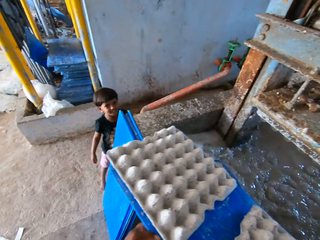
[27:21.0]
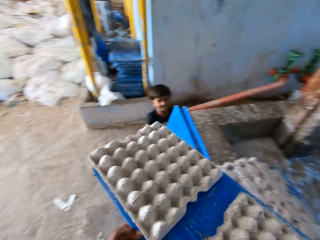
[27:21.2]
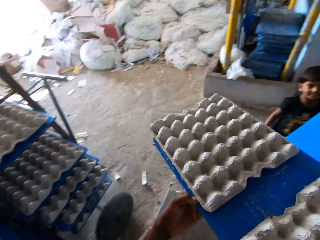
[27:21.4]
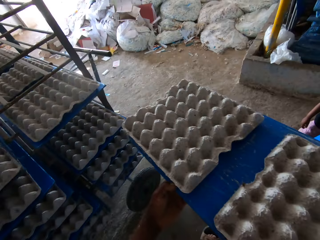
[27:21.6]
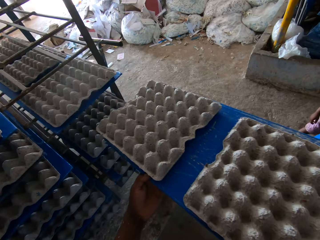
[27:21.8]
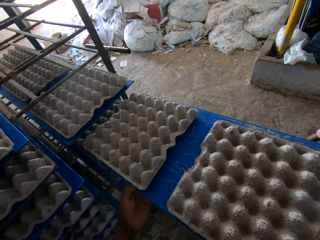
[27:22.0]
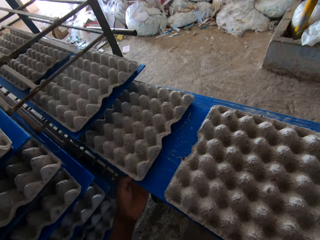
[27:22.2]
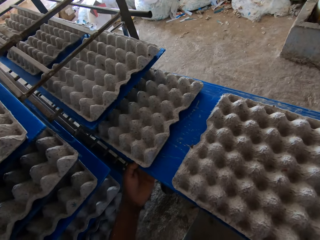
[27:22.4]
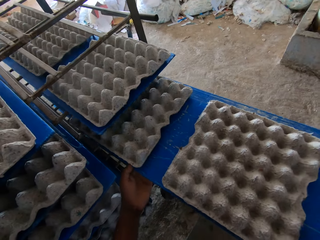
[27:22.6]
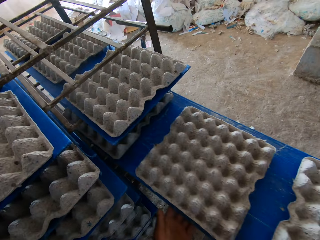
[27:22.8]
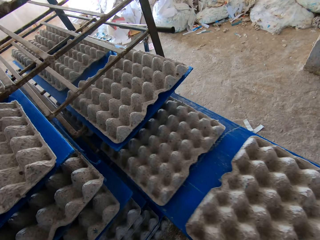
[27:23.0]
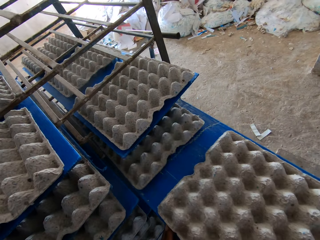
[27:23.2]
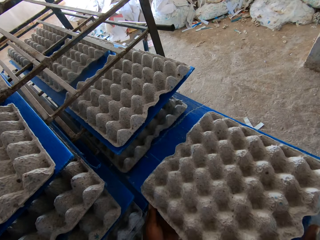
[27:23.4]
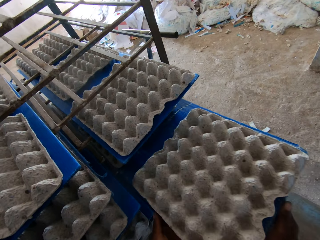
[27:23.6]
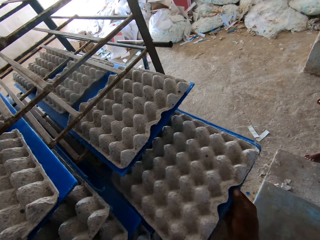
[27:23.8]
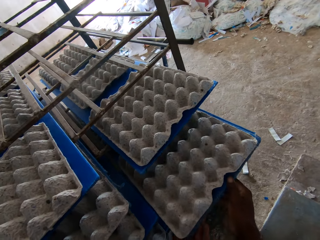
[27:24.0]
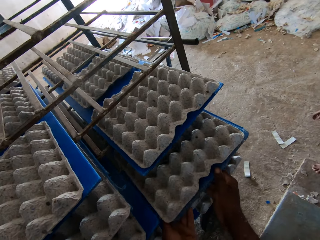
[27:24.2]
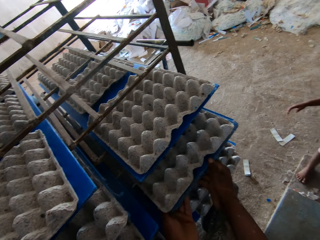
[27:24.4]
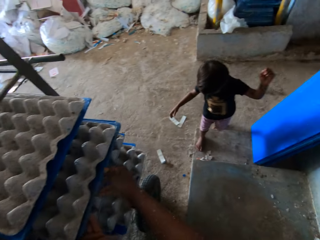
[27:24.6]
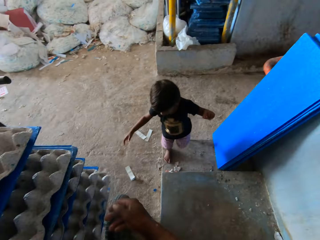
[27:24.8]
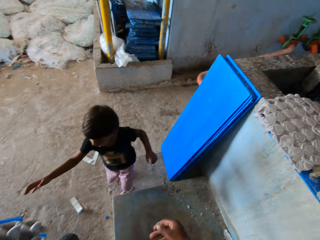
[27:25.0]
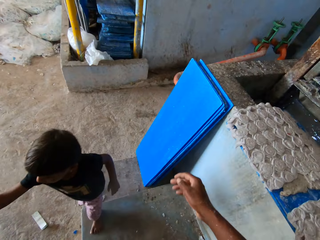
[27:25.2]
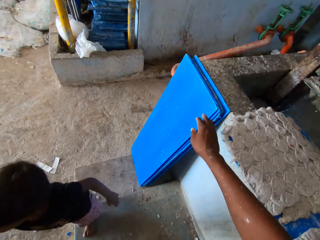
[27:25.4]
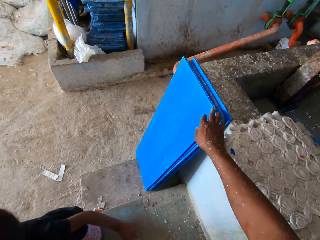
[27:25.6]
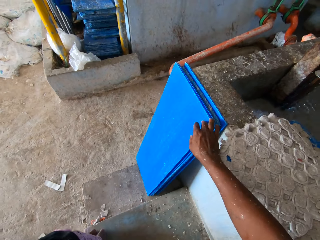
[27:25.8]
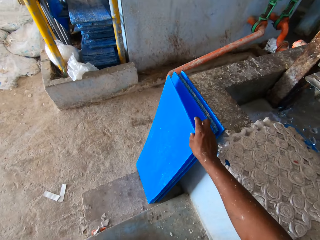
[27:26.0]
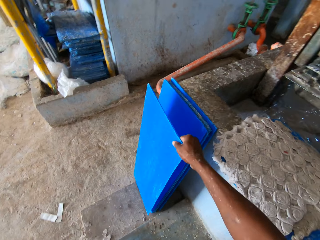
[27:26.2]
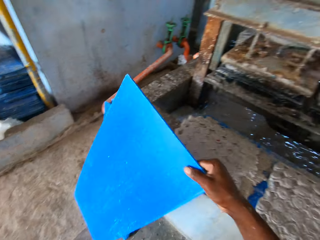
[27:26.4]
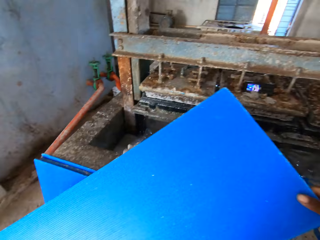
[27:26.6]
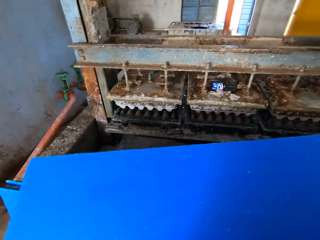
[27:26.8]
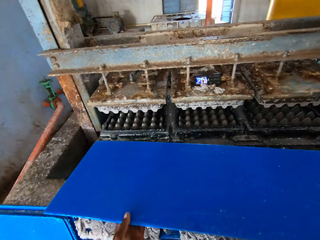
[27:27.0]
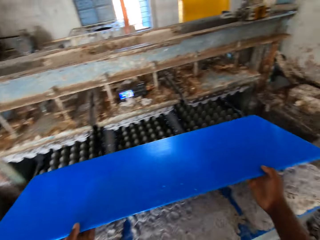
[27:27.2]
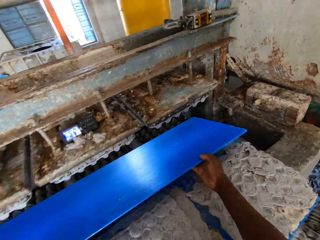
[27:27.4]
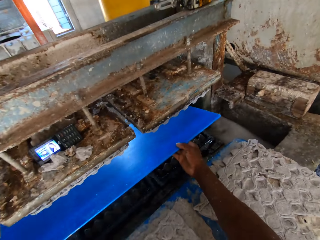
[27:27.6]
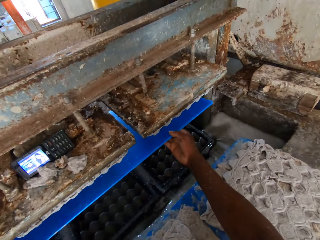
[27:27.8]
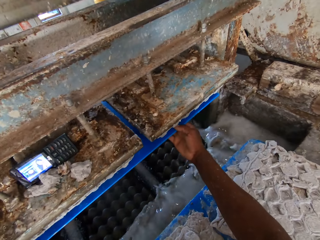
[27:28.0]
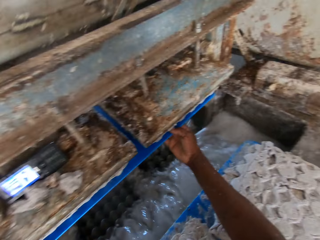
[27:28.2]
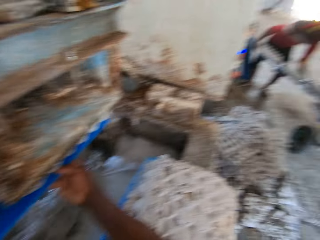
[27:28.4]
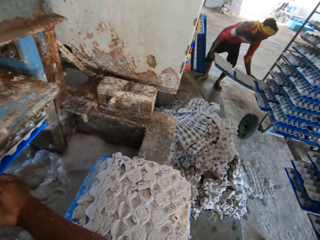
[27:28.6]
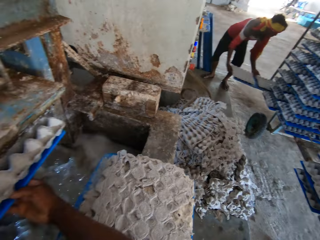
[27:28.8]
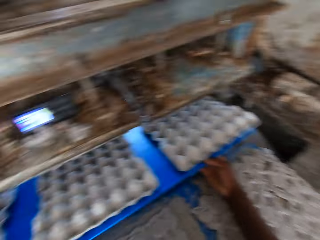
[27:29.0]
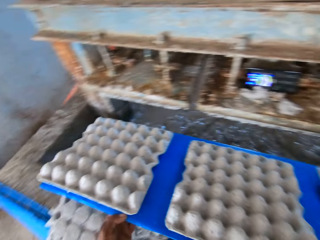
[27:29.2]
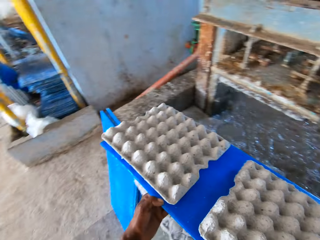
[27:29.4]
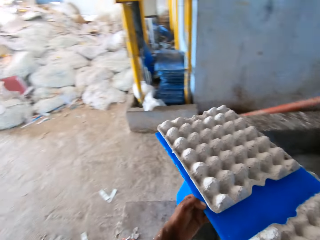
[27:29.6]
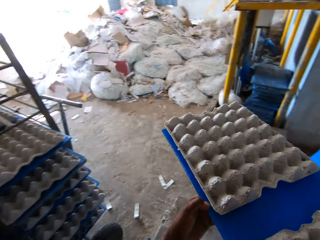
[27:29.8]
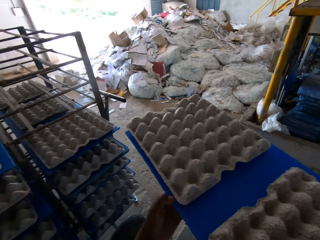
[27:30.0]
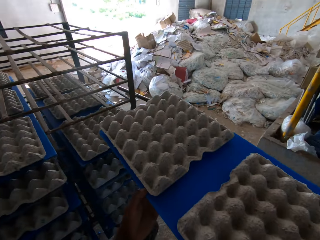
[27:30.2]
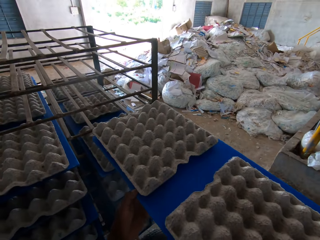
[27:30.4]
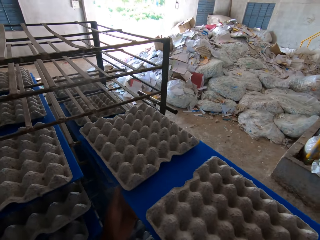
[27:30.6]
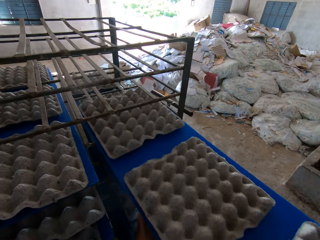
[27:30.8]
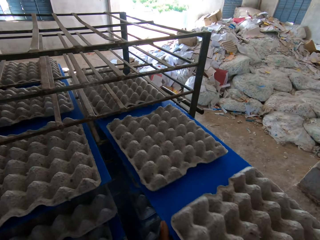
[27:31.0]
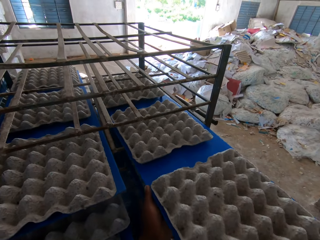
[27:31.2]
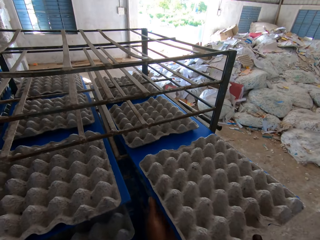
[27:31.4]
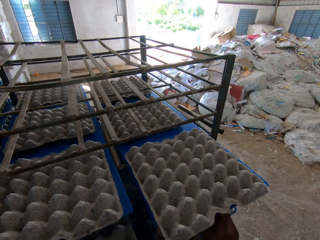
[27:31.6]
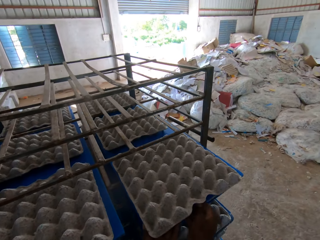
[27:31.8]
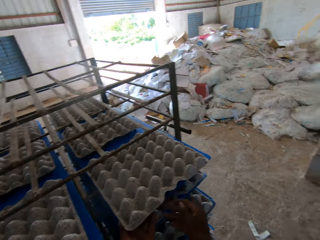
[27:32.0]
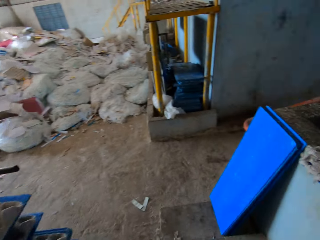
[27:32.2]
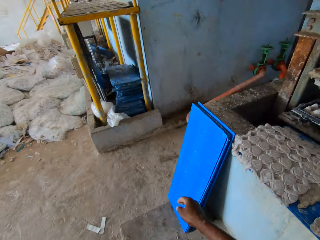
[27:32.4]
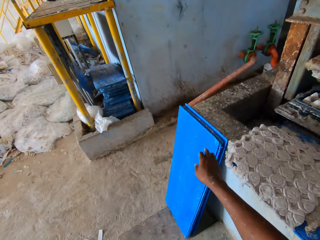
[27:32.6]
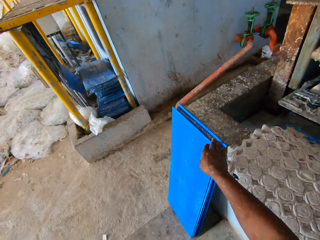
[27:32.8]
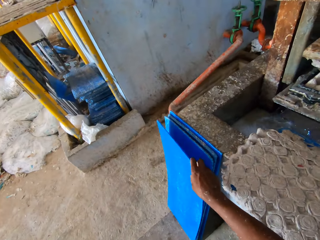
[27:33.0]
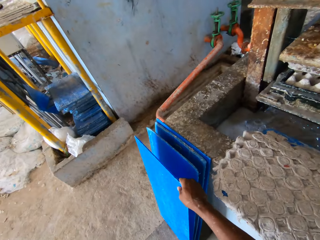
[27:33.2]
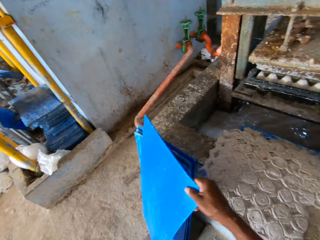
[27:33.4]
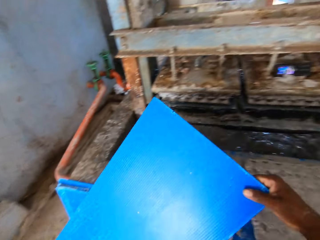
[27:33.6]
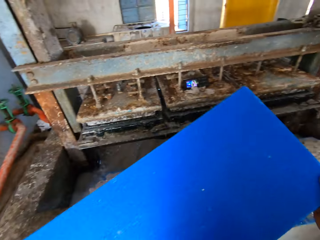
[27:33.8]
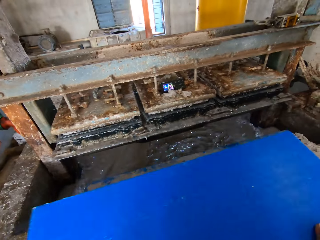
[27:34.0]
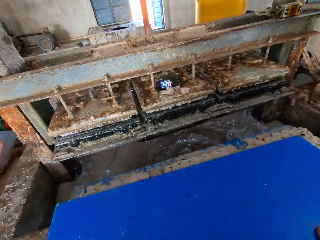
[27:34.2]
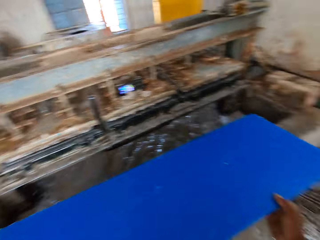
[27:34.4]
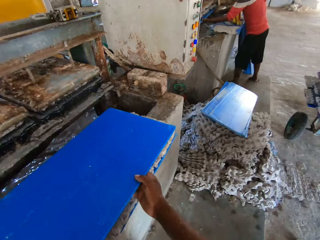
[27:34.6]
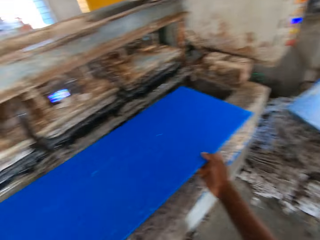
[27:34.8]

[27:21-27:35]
The camera wearer stacks the egg cartons on the polypropylene plastic in both hands on the rack. He puts the tray on top of the egg crate. He picks a polypropylene plastic by the egg pulp machine on the ground with his right hand. He takes the egg cartons from the egg pulp machine with the polypropylene plastic in both hands. A man stacks the egg cartons on the polypropylene plastic in his hands on the rack. The camera wearer stacks the egg cartons on the polypropylene plastic in both hands on the rack. He picks a polypropylene plastic by the egg pulp machine on the ground with his right hand. He puts the egg crates on the machine on the tray.

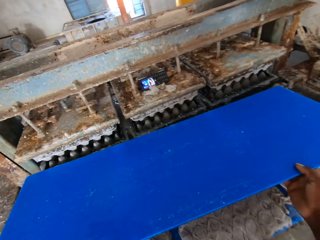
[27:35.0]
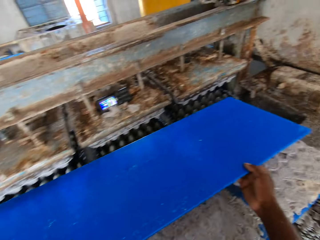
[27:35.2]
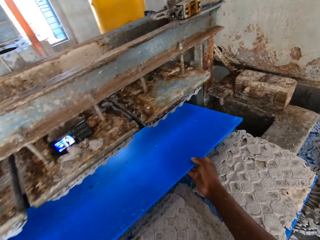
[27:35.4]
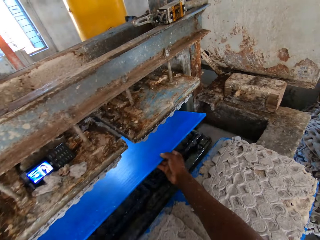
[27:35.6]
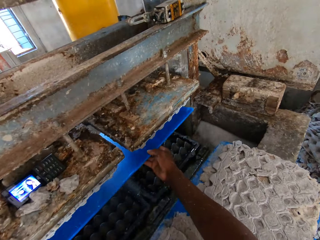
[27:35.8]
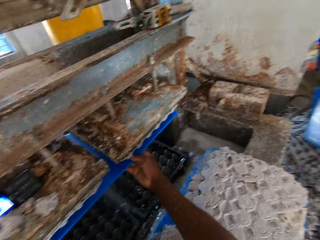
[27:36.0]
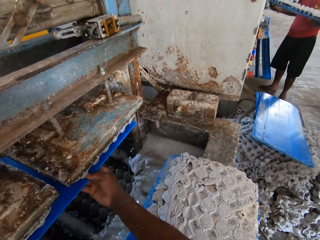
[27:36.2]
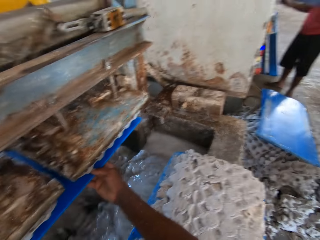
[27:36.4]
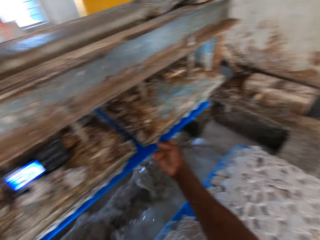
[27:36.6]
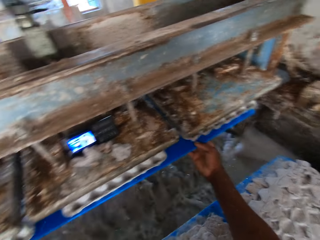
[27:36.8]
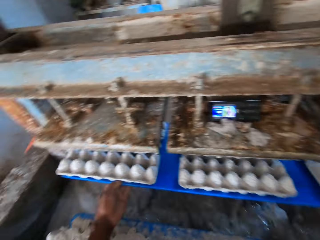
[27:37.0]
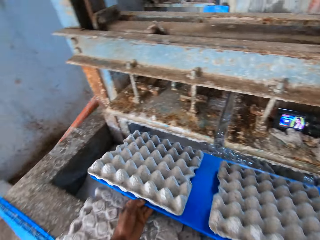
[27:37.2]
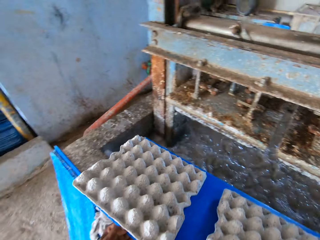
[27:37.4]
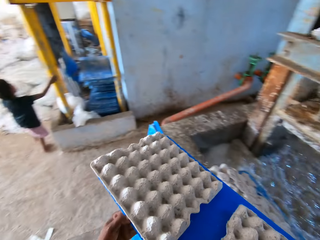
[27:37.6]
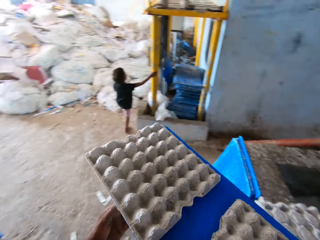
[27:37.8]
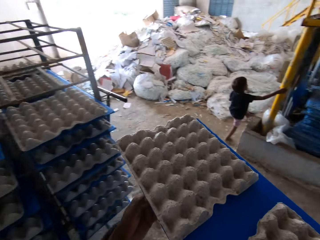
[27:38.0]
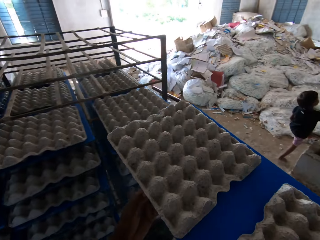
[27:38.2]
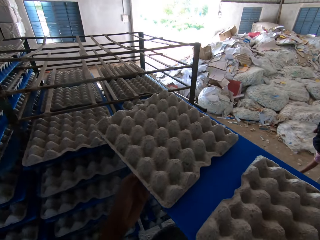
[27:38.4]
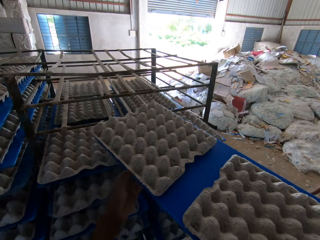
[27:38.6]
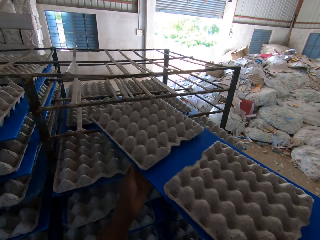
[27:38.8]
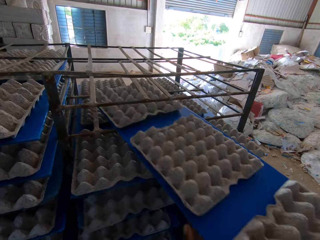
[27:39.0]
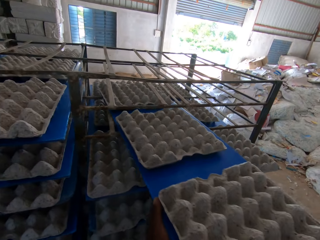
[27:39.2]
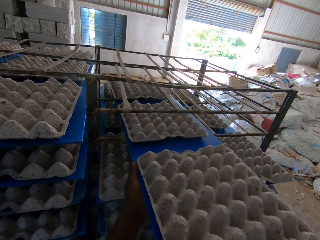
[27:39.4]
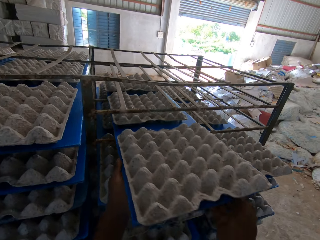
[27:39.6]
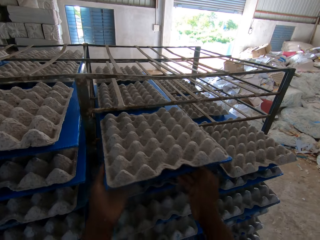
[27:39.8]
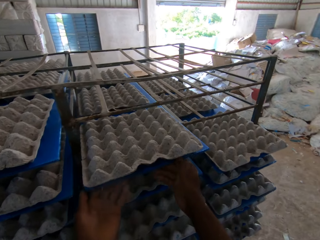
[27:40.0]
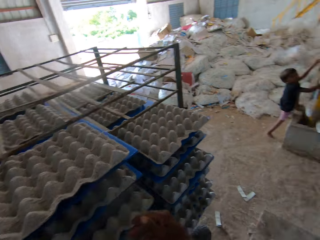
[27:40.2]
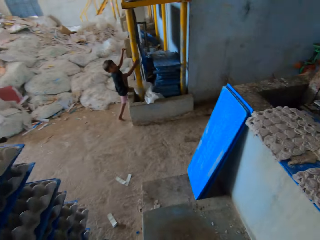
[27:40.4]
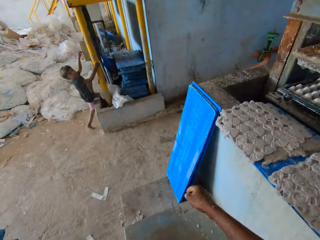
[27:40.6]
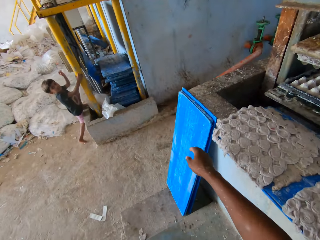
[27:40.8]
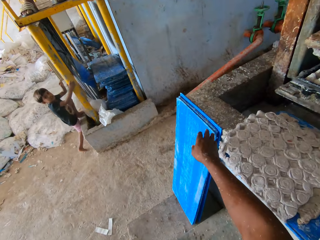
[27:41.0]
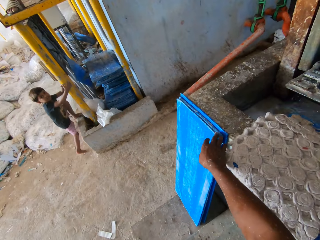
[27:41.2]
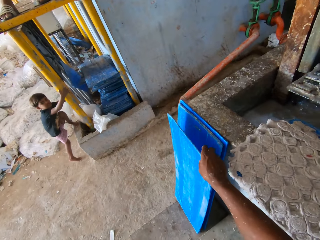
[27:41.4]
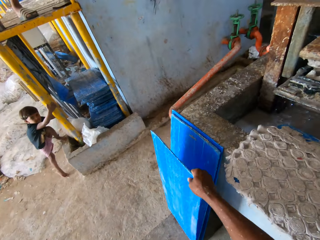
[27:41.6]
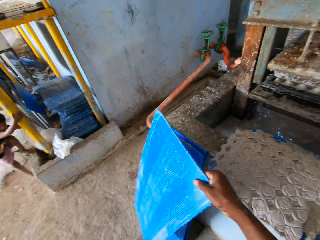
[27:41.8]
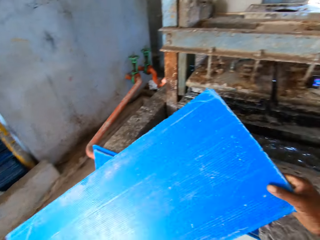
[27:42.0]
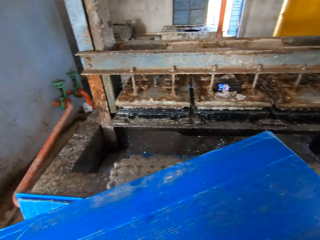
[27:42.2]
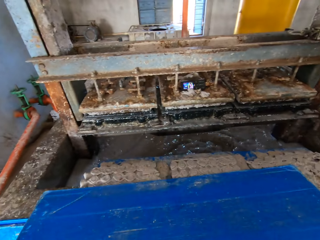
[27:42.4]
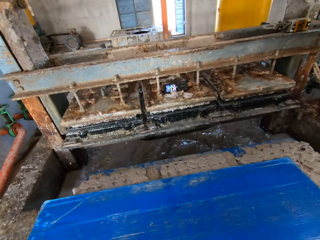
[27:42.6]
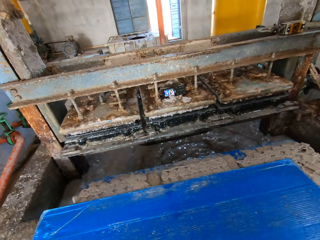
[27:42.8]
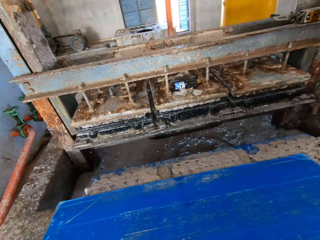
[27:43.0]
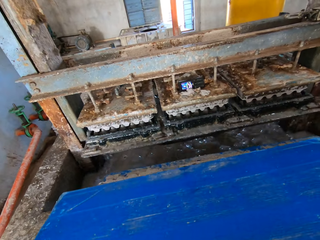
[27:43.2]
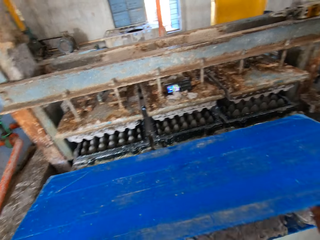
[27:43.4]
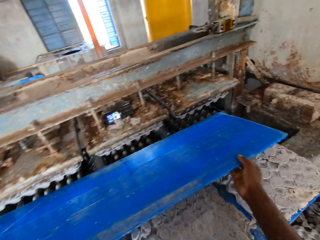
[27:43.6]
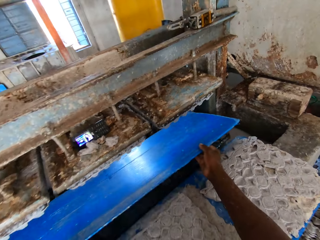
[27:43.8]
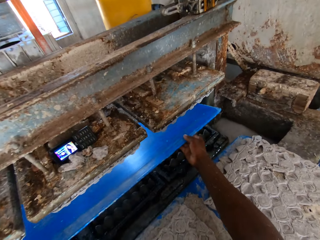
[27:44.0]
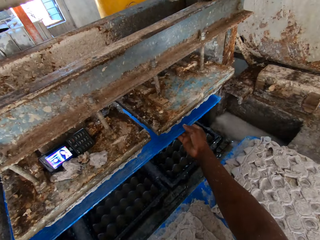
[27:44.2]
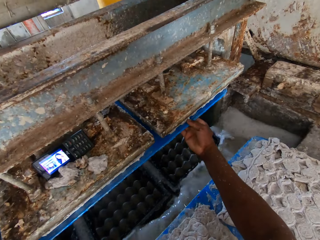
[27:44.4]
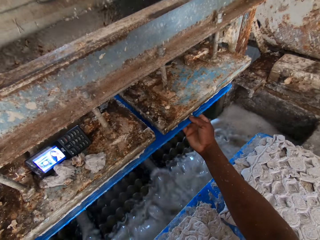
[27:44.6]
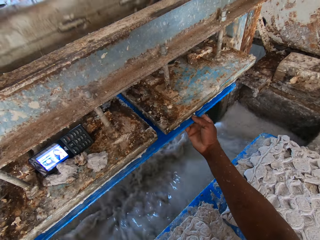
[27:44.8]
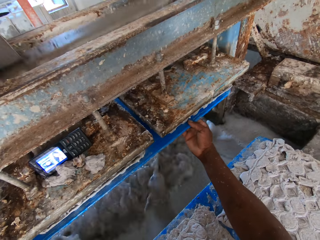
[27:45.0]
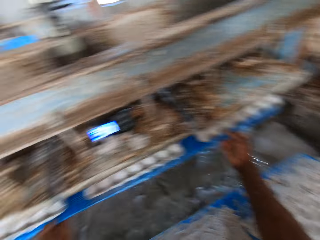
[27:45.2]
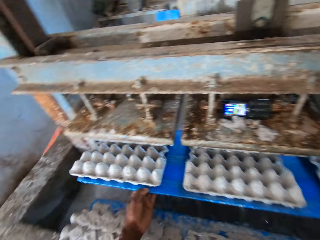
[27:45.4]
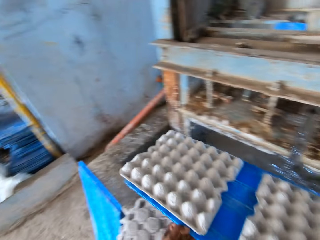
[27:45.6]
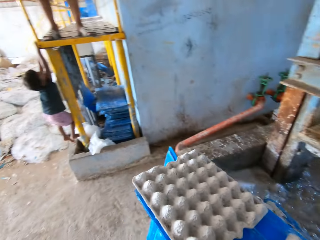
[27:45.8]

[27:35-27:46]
The camera wearer stacks the egg cartons on the polypropylene plastic in both hands on the rack. He picks a polypropylene plastic by the egg pulp machine on the ground with his right hand. He takes the egg cartons from the egg pulp machine with the polypropylene plastic in both hands.
